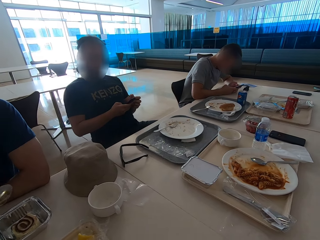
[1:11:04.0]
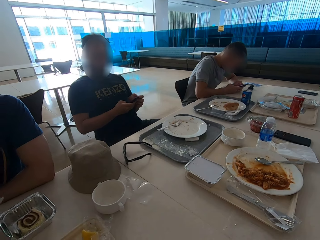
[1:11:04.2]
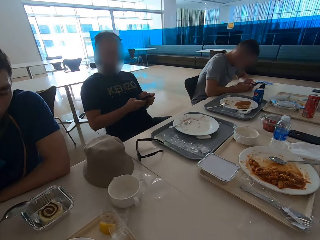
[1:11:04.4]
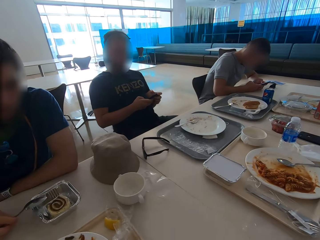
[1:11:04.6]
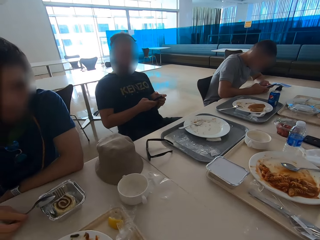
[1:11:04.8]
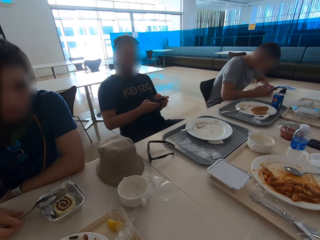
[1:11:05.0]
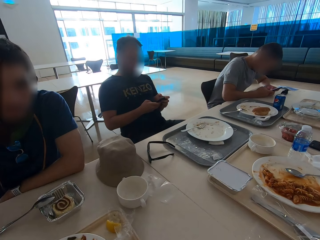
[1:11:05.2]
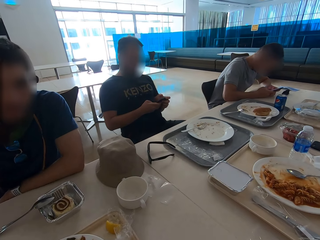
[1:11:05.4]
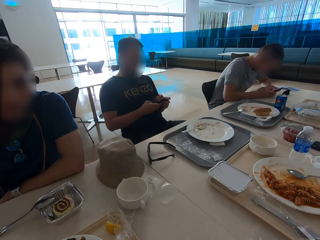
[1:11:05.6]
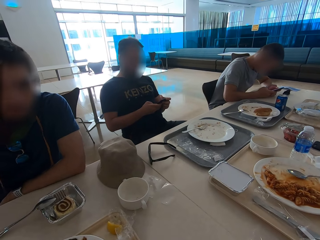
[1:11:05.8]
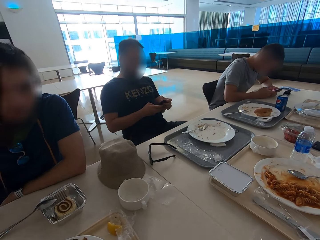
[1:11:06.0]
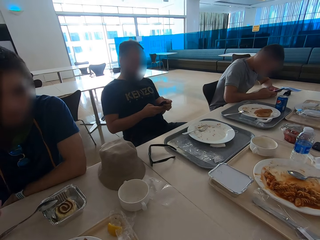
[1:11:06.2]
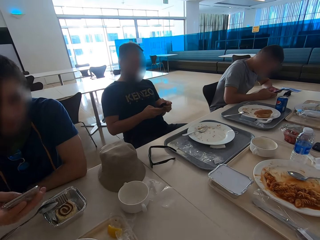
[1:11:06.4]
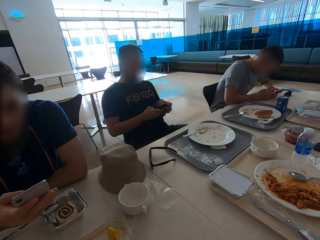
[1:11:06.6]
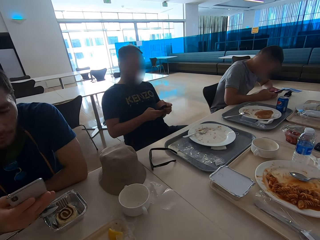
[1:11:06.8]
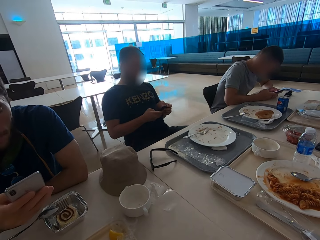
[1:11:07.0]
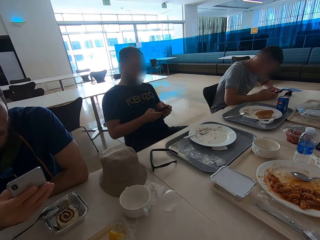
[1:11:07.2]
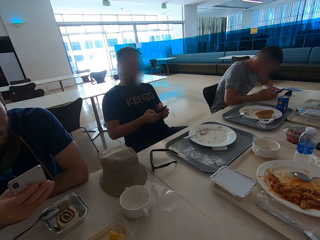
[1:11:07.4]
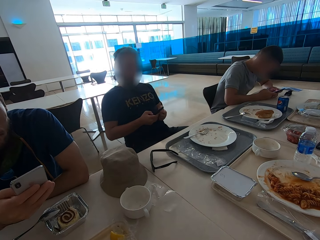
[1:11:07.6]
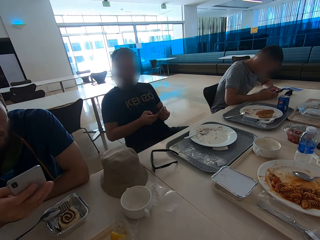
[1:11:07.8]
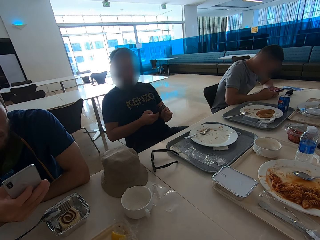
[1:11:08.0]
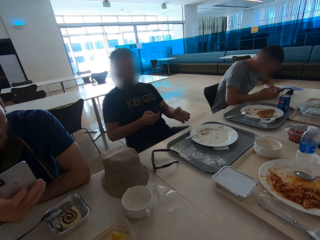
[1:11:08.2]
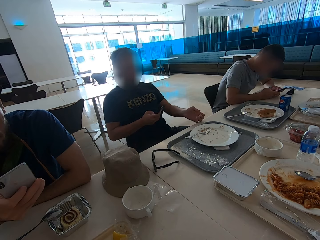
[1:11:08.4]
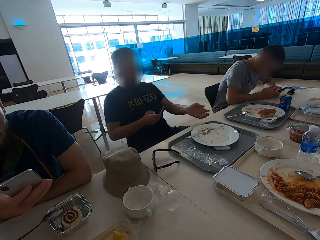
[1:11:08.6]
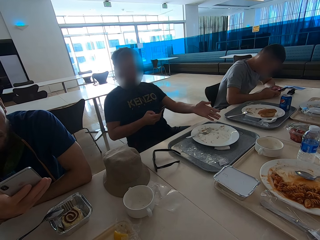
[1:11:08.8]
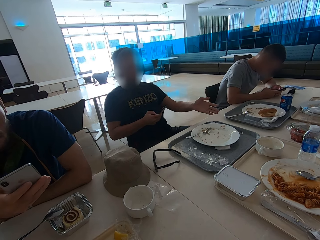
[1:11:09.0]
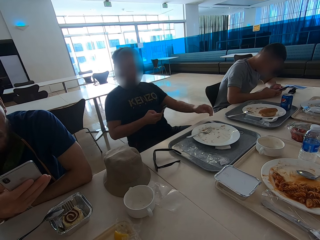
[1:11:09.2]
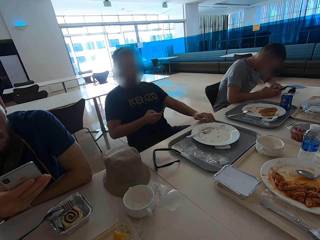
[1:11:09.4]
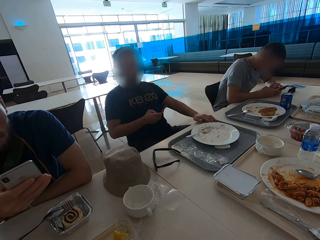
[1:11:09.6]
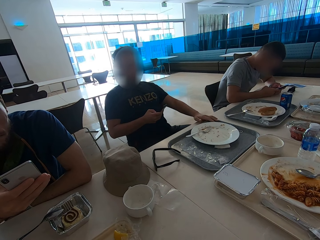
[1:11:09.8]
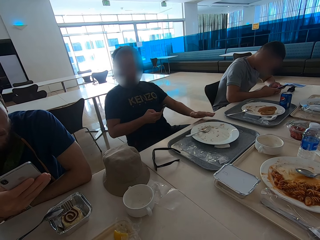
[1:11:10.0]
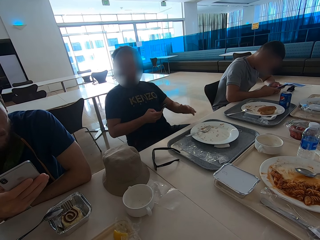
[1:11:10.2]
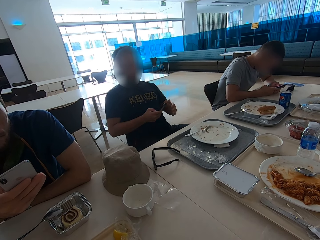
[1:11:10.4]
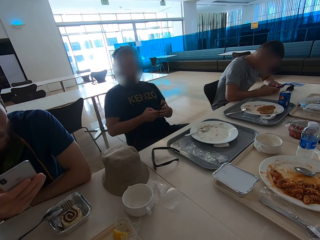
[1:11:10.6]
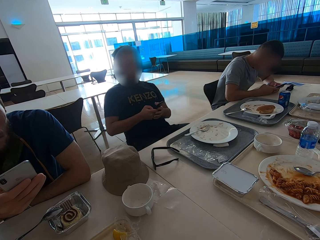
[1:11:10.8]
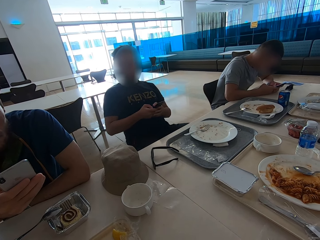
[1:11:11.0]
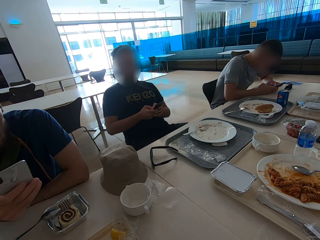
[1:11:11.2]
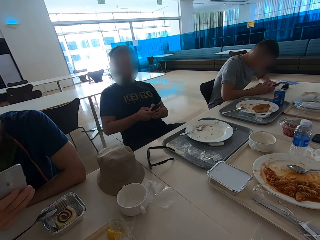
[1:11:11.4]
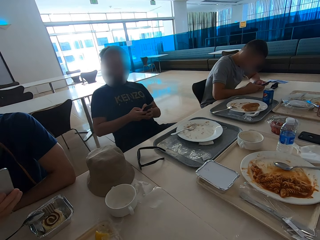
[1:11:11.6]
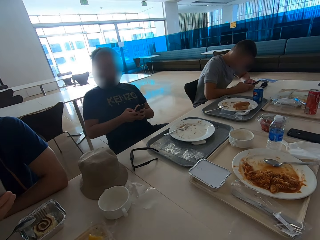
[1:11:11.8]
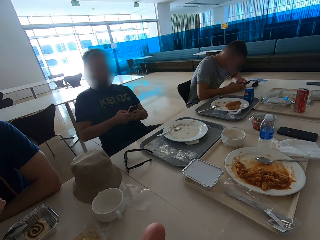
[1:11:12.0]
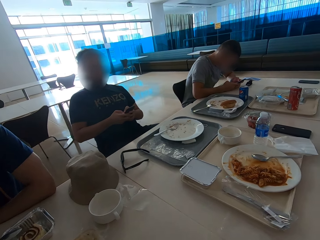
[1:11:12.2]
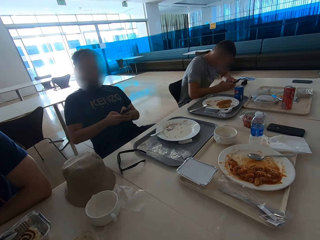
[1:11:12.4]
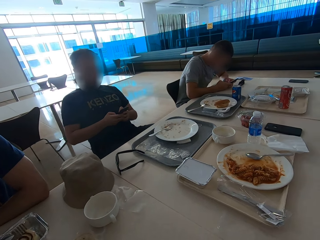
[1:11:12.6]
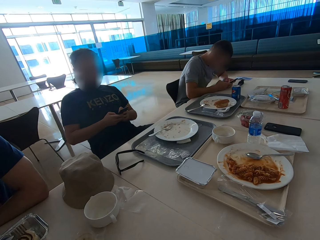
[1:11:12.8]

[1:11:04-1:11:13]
A man leans a spoon on the dish. The man looks at his phone and swipes on the phone's screen. Another man drops the sachet on the tray. The second man places his hand on the table and operates a mobile phone.

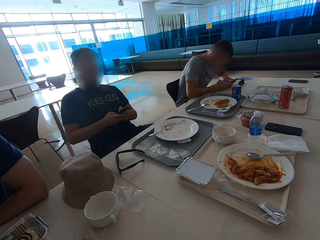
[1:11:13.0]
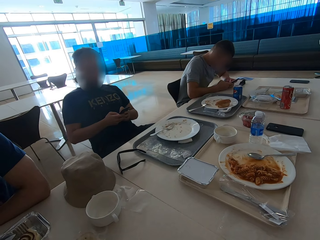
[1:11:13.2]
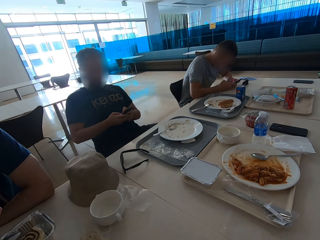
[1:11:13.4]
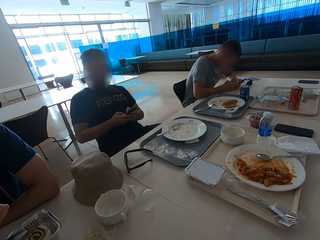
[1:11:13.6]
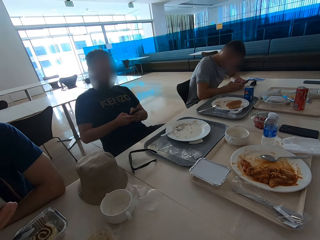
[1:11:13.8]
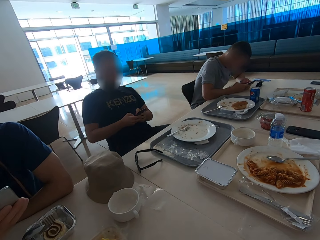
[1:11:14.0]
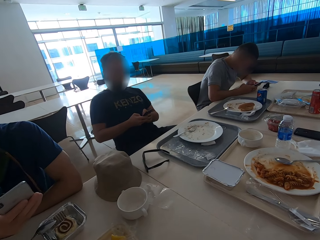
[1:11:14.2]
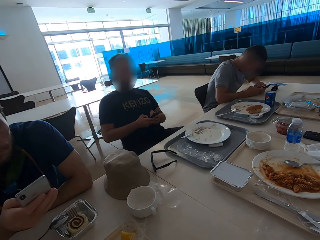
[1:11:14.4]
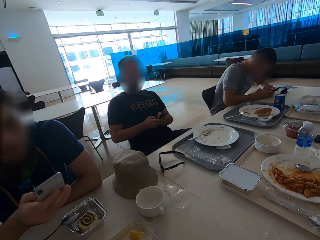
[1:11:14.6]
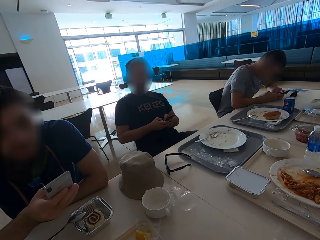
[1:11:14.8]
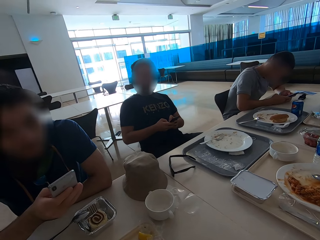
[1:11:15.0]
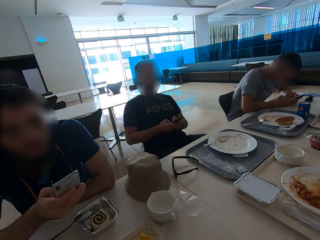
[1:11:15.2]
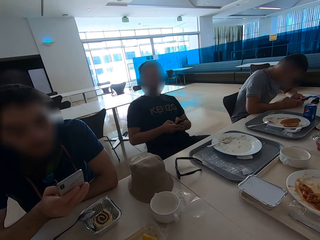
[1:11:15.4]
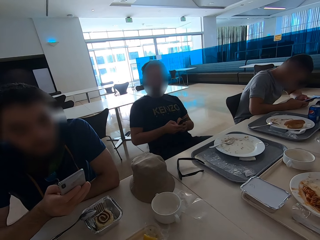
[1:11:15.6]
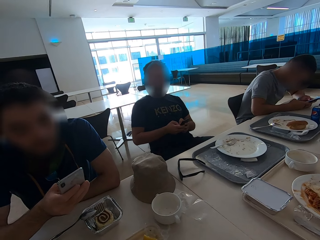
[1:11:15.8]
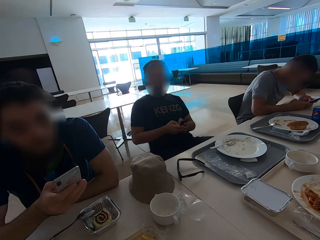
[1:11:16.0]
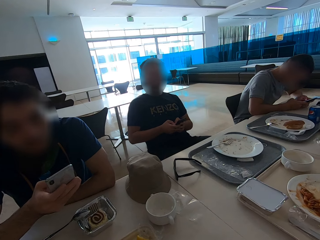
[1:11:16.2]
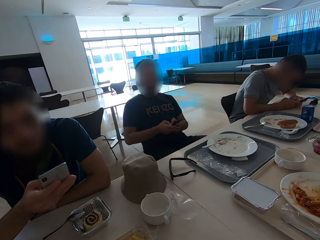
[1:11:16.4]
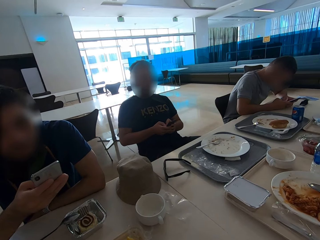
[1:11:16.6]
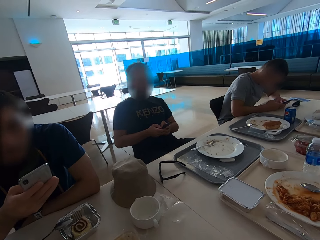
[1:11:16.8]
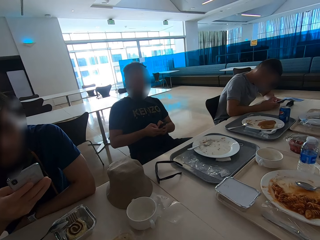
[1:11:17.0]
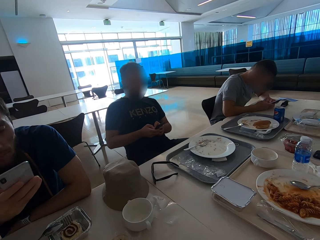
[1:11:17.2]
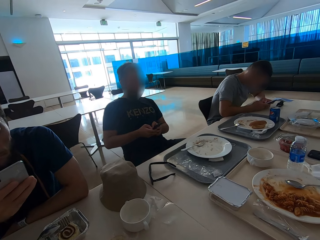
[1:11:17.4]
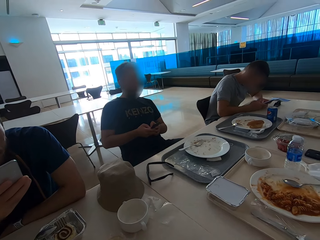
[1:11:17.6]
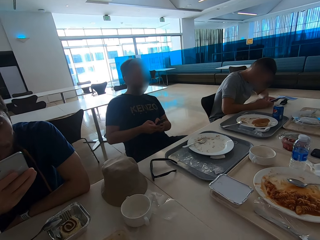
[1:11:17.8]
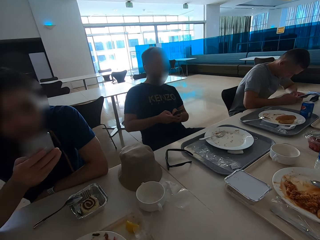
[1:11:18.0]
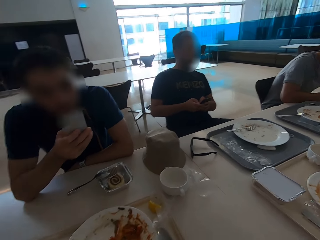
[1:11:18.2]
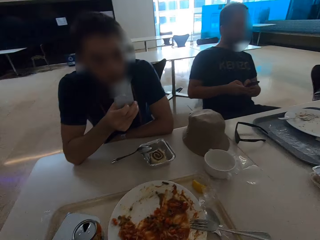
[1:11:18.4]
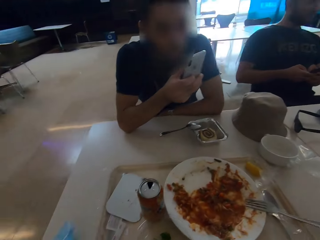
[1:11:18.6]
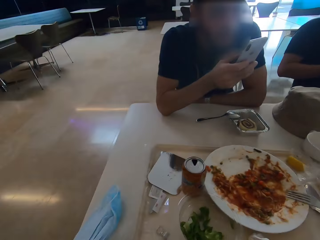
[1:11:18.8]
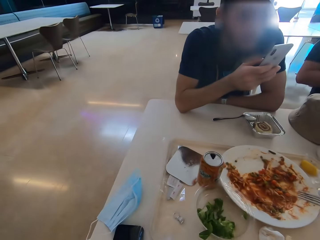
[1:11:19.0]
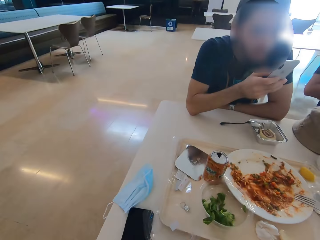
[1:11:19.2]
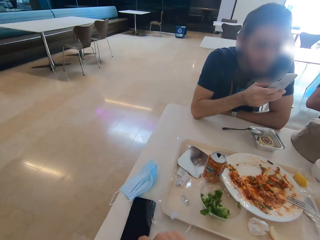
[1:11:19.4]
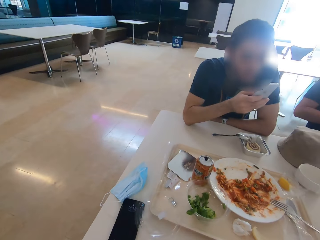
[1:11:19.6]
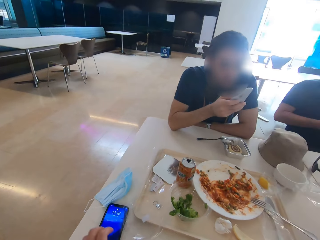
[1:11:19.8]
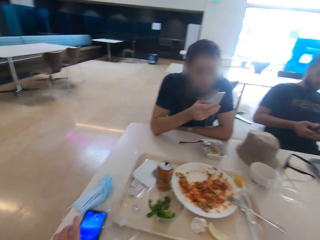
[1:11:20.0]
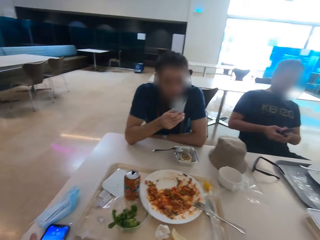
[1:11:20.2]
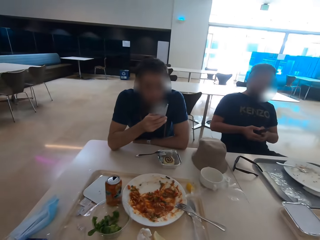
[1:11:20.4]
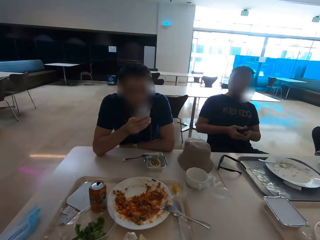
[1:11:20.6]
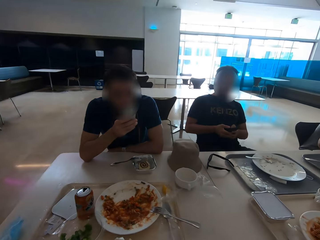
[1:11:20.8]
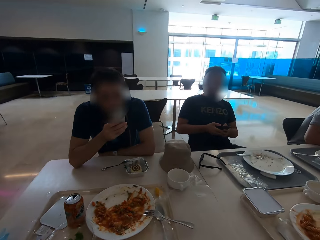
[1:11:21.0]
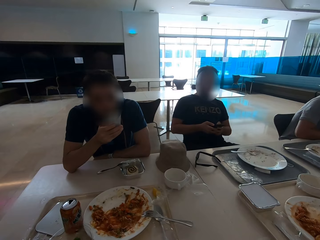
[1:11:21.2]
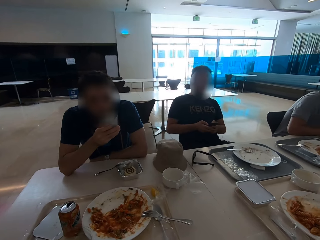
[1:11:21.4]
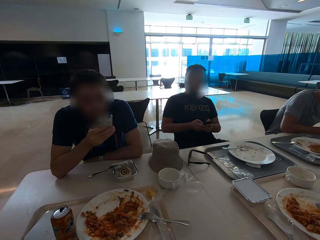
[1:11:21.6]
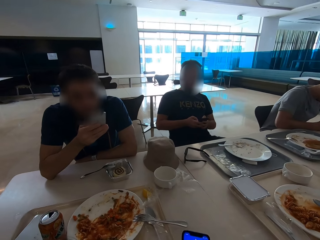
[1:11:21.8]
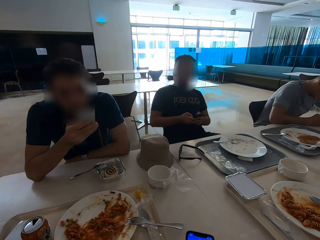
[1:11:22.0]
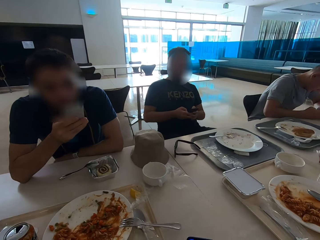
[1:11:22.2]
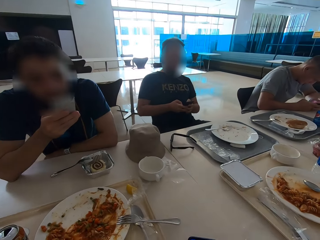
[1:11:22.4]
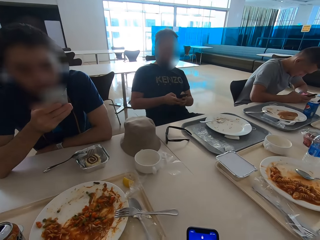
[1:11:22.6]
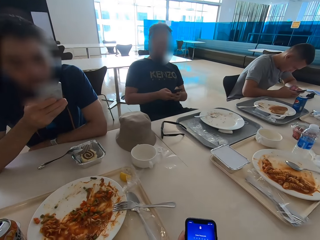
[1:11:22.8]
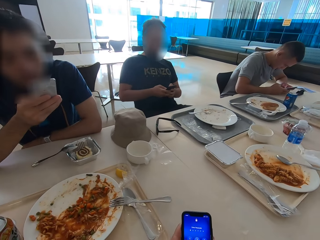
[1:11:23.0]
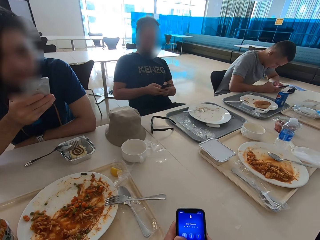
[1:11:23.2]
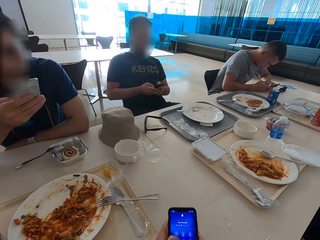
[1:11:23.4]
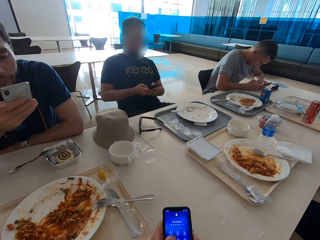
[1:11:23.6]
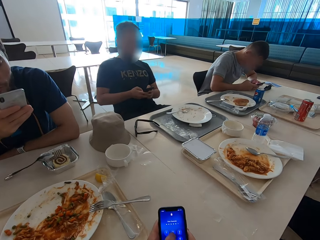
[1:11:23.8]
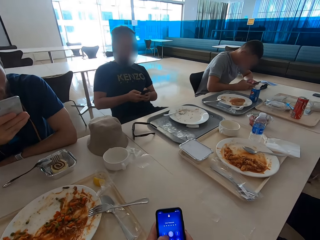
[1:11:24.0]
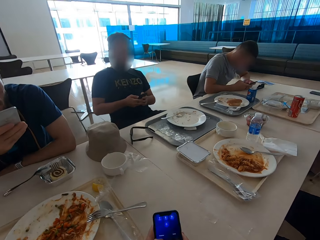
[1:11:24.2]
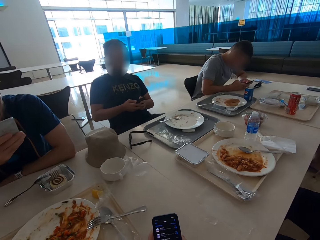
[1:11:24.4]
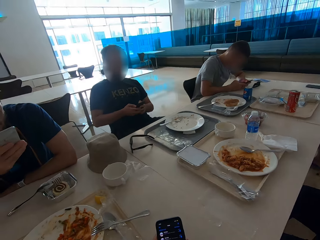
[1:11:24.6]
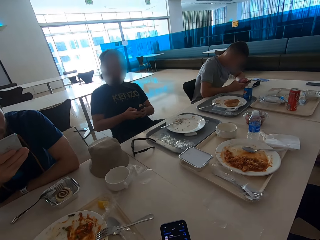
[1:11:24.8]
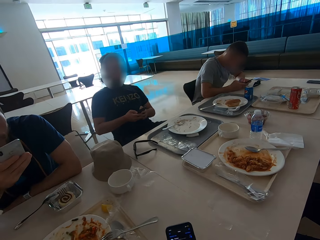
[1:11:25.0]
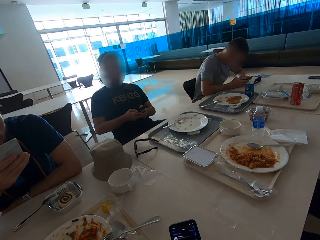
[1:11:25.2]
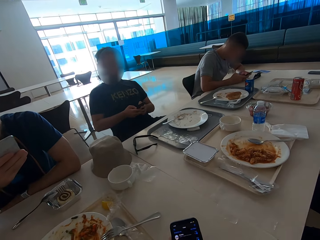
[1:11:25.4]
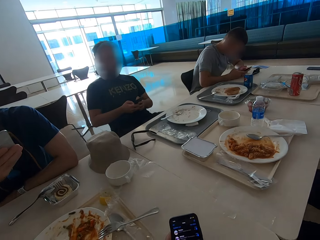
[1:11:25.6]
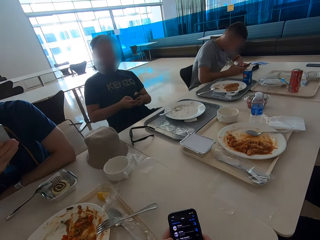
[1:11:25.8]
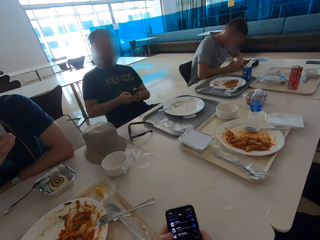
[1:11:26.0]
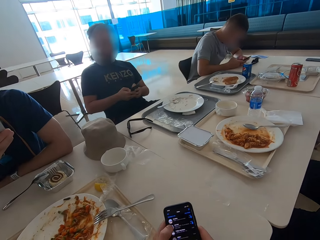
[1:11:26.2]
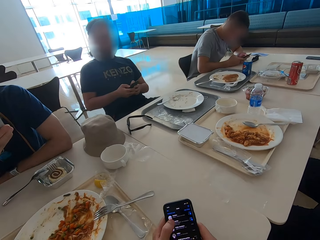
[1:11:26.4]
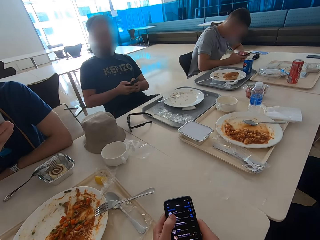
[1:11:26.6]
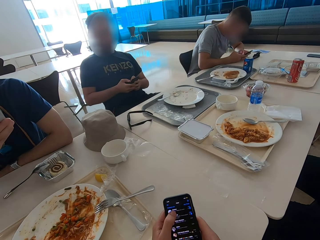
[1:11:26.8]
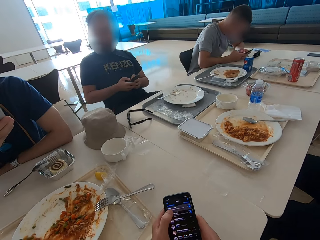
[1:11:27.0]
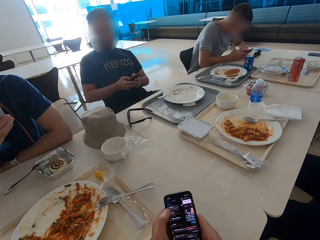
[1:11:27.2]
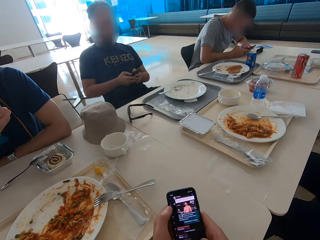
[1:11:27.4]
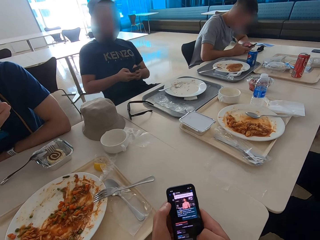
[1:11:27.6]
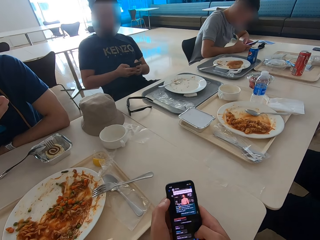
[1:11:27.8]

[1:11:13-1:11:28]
A man swipes on the phone's screen. The camera wearer looks around. They press the home button of the phone. They take the phone from the table. They look around. Another man operates a mobile phone. The camera wearer looks at the mobile phone. A third man sits close to the camera wearer. The camera wearer swipes on the phone's screen.
